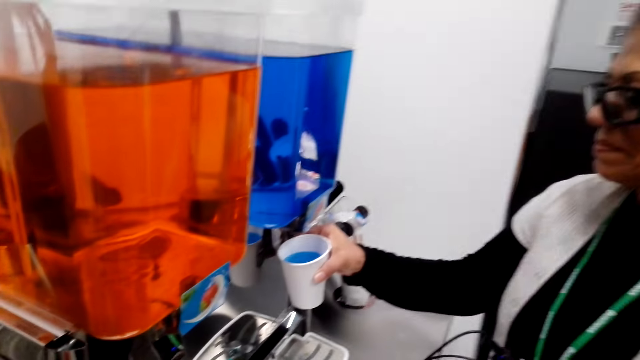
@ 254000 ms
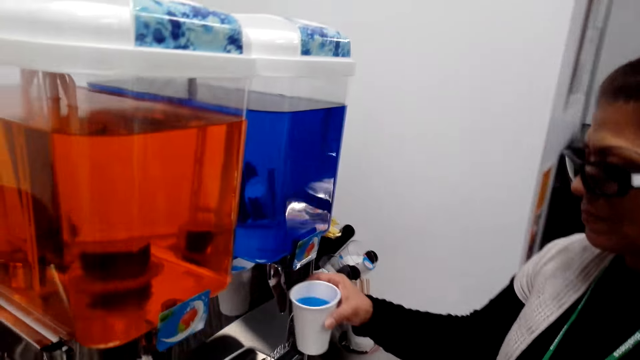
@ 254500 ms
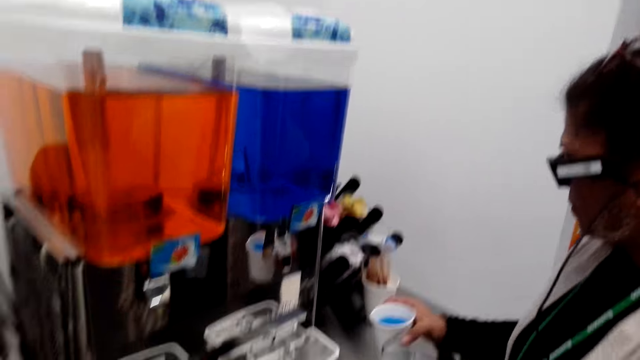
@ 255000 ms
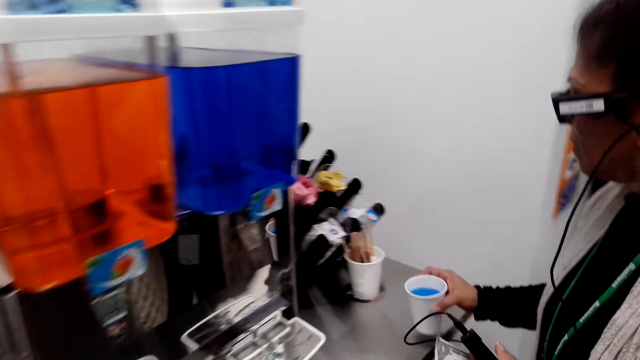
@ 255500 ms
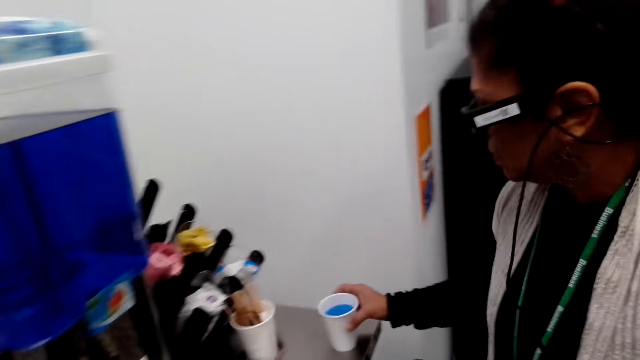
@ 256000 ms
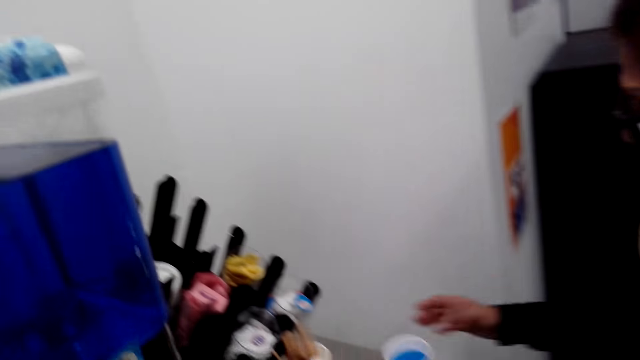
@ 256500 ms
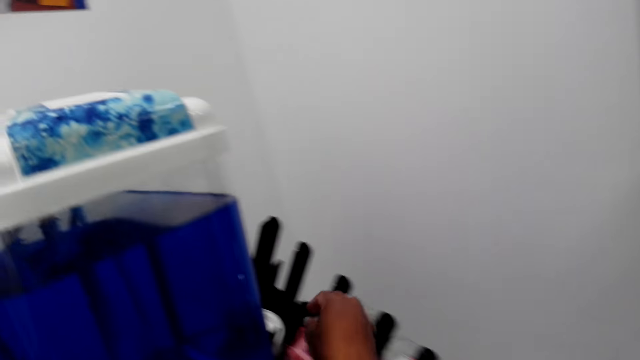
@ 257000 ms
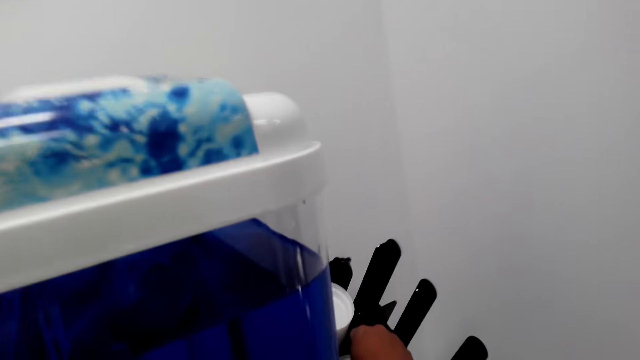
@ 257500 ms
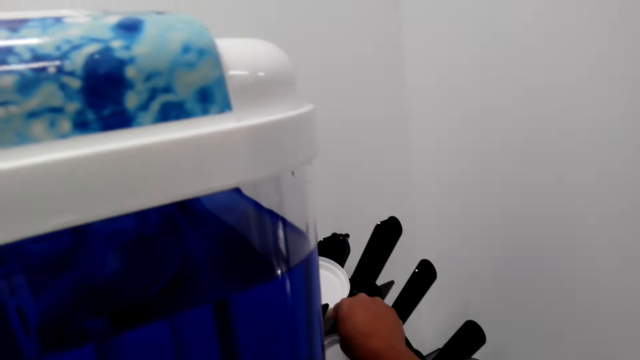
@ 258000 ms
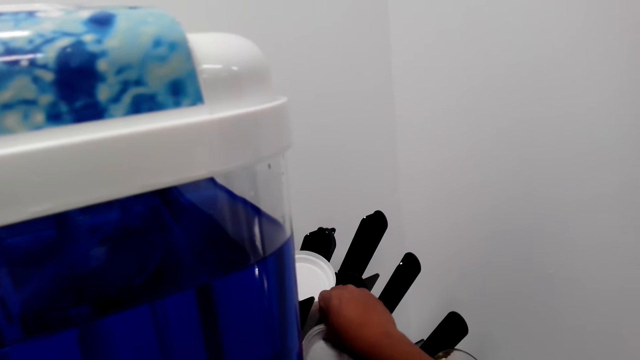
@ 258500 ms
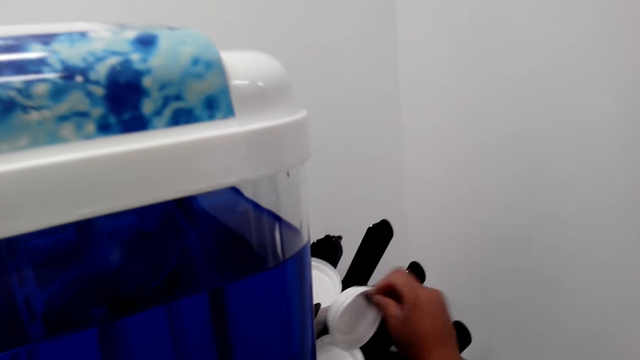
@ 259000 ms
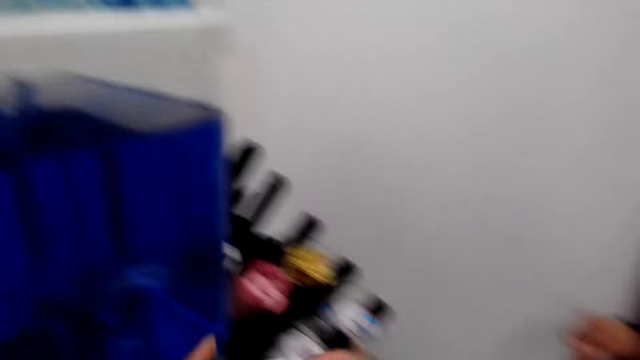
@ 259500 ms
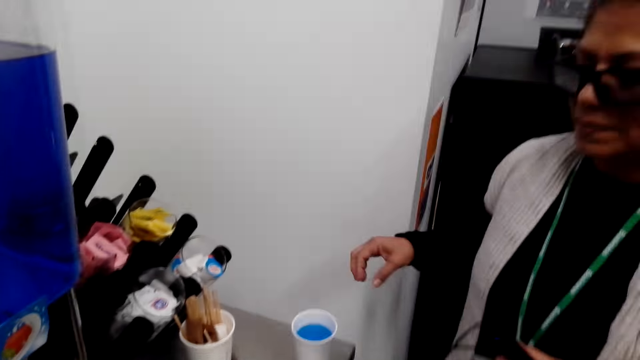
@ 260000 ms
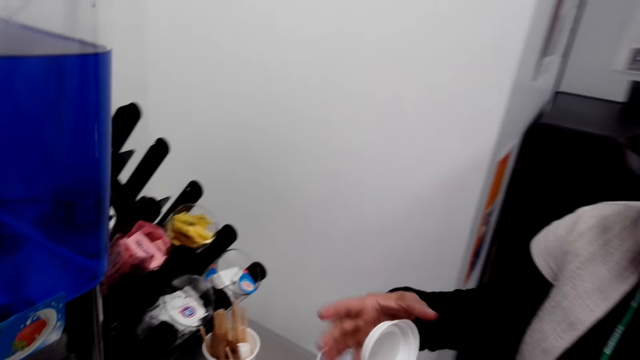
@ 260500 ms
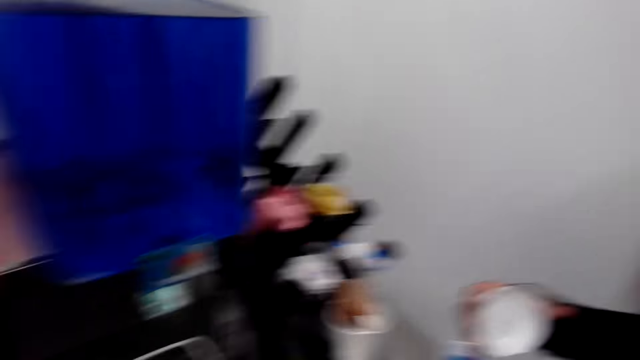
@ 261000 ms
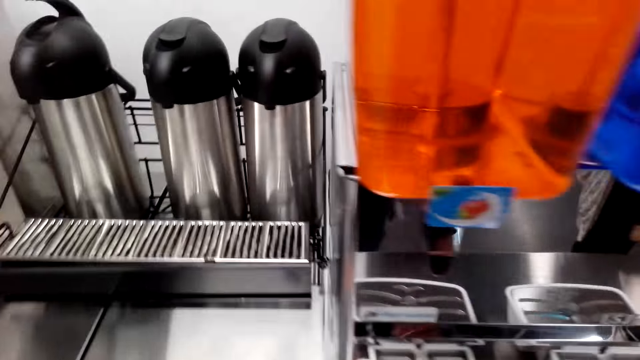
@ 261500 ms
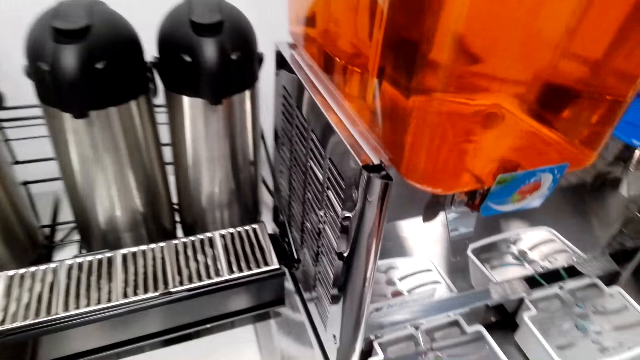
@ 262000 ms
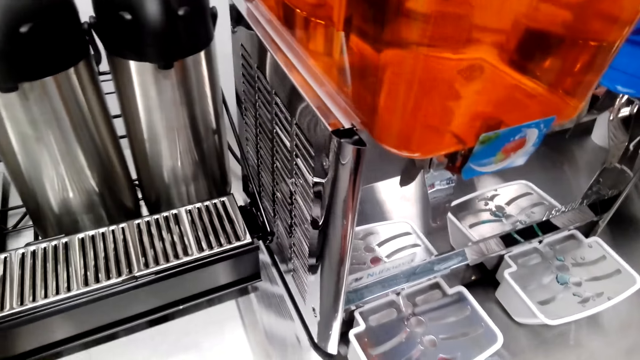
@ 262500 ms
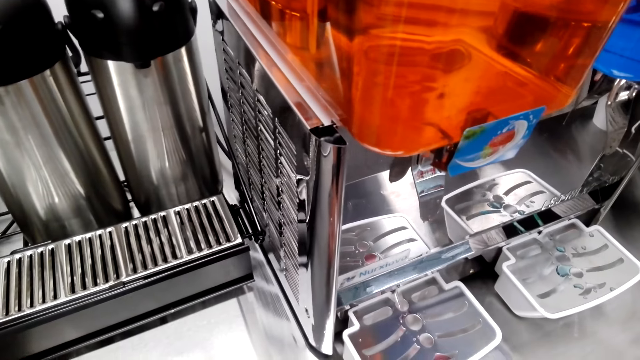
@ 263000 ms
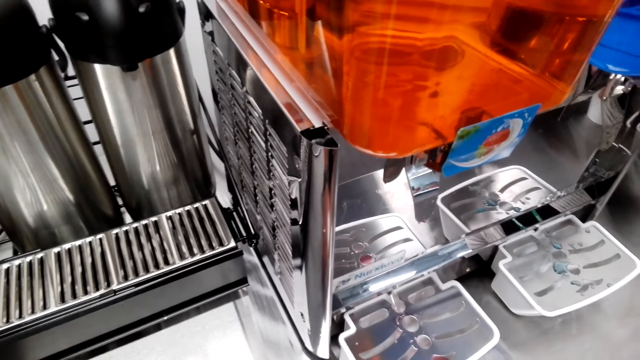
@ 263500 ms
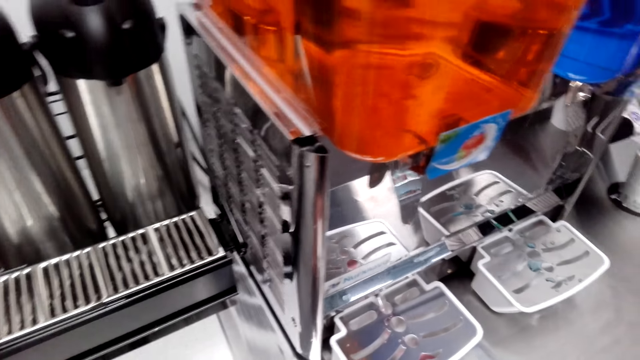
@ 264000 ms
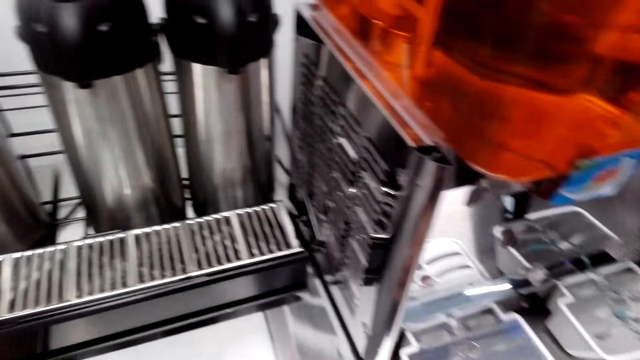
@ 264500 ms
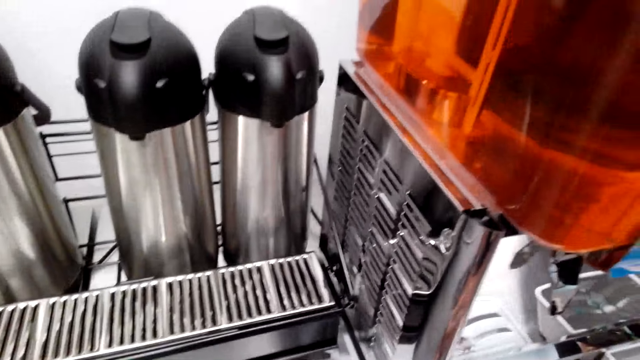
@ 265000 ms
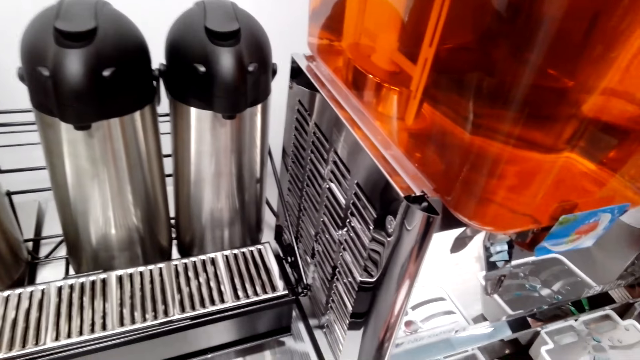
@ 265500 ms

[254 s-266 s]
The camera wearer steps forward. They pick up the lid from the counter. They look around. They give a female the lid. They do something.

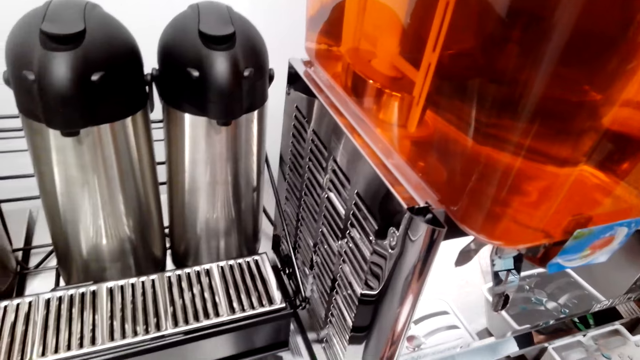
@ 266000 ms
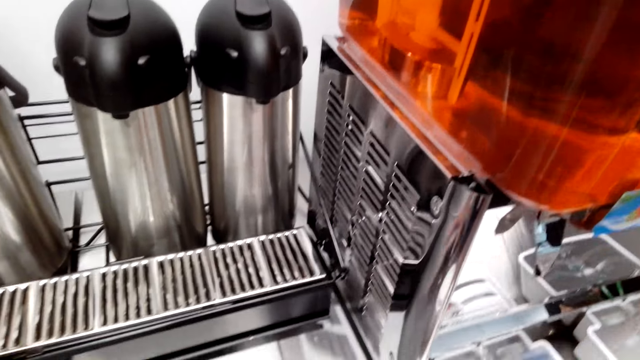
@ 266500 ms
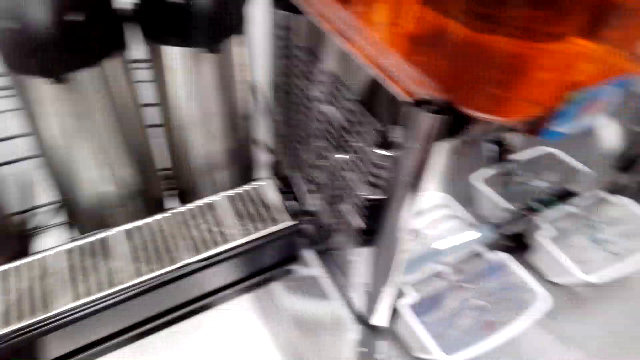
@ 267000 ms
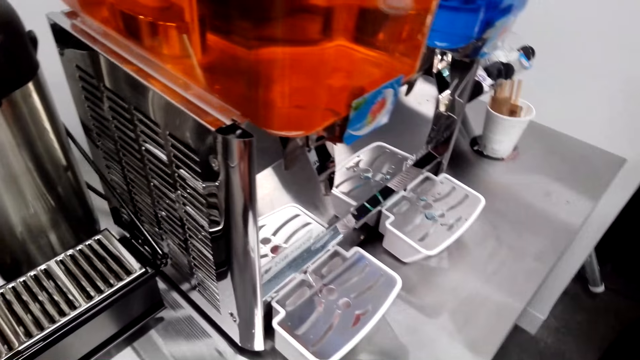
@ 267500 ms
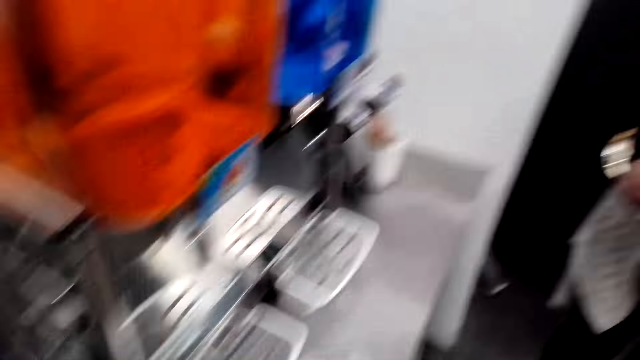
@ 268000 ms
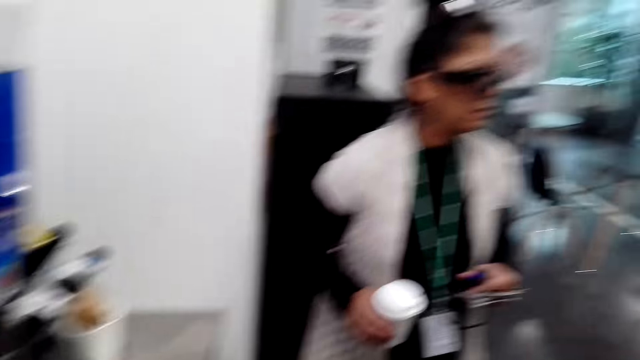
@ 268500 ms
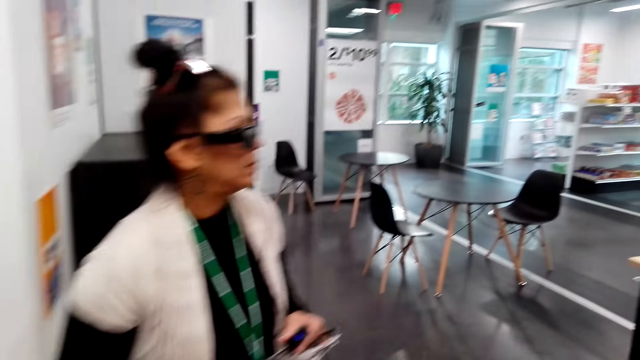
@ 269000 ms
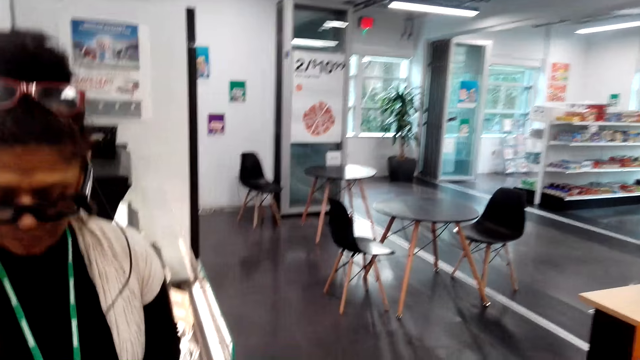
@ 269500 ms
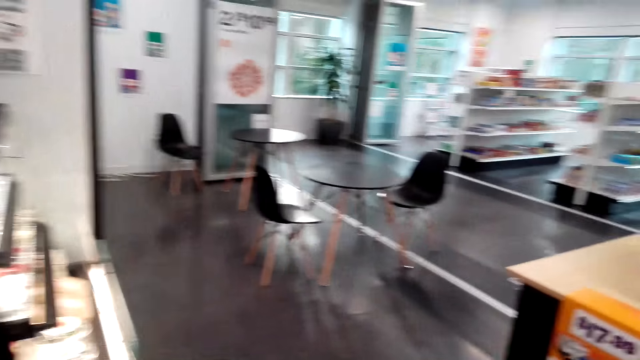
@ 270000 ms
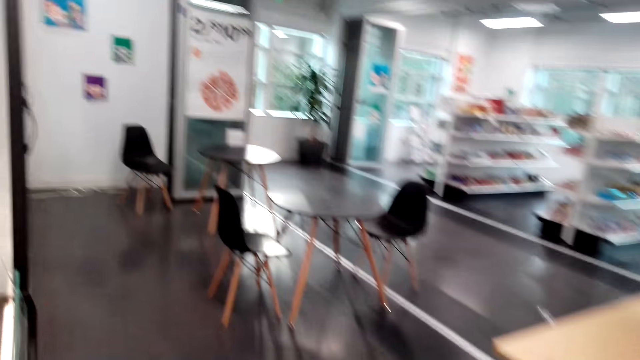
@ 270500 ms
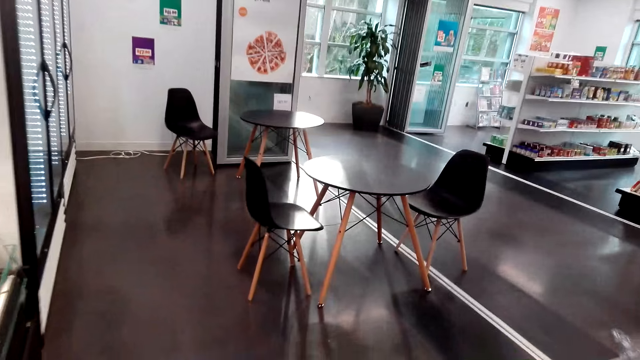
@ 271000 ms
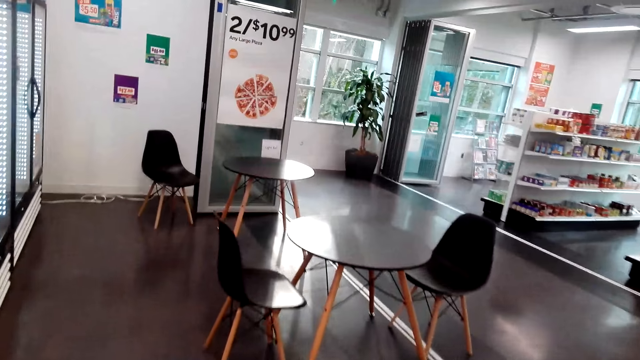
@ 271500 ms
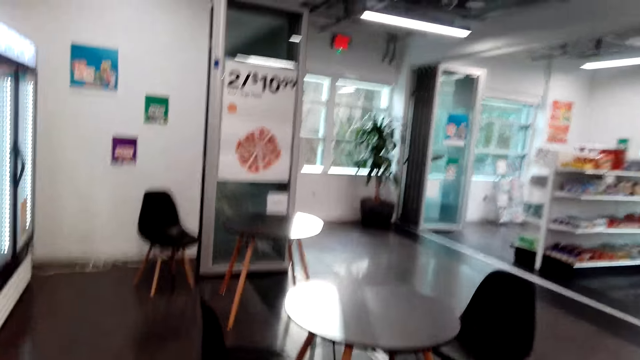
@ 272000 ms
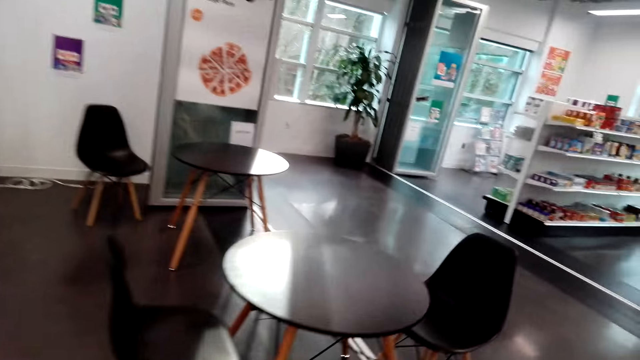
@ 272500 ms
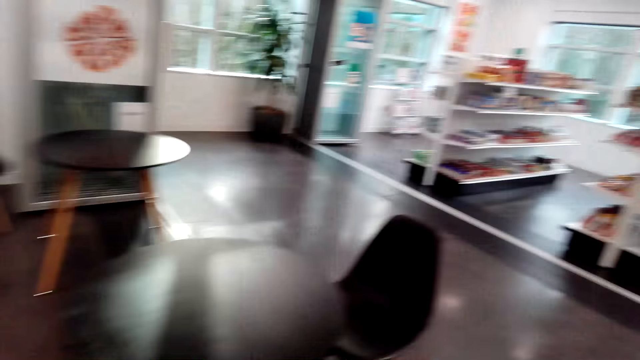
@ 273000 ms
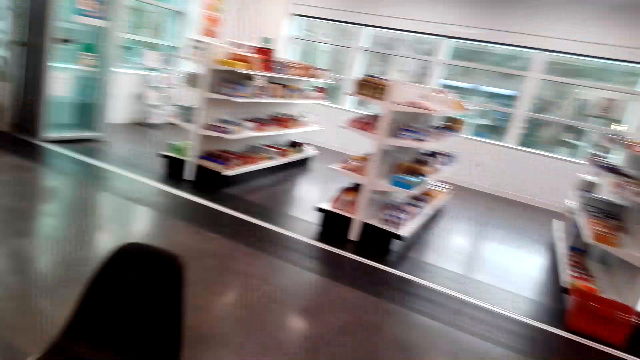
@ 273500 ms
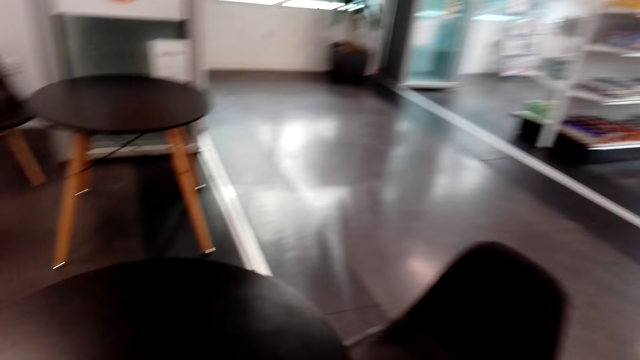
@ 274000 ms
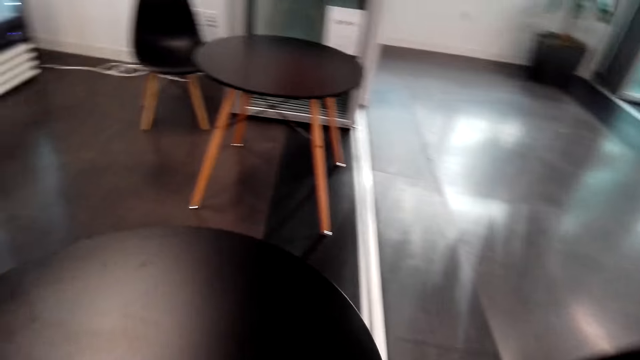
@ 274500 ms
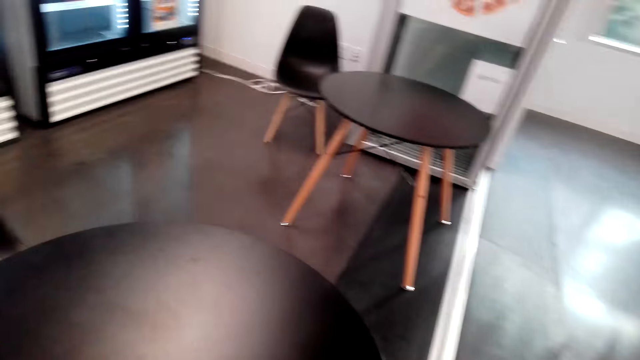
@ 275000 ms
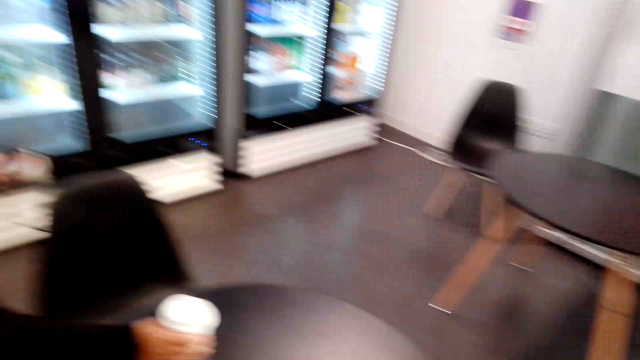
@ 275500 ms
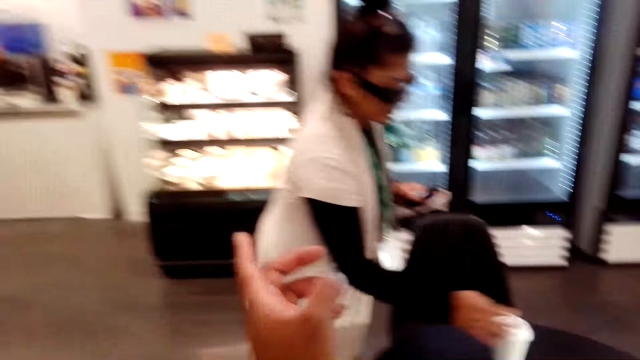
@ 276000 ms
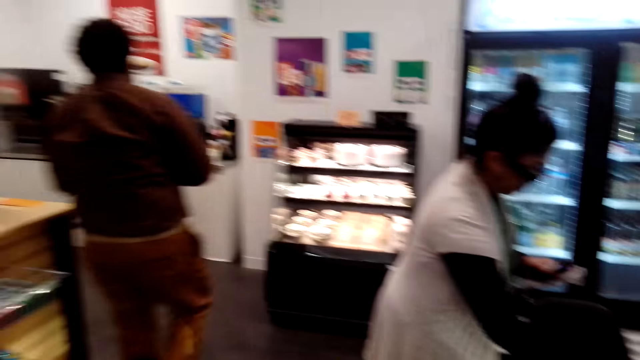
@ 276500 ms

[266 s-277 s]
The camera wearer converses with a female. They step forward, walk towards the table, and converse with another female. The other female places a cup on the table. The camera wearer moves the hand.
